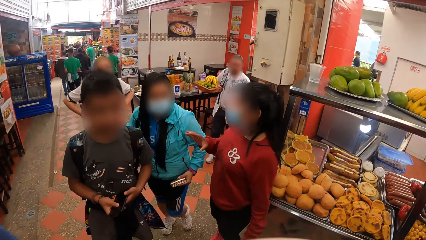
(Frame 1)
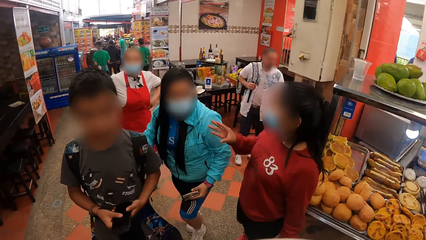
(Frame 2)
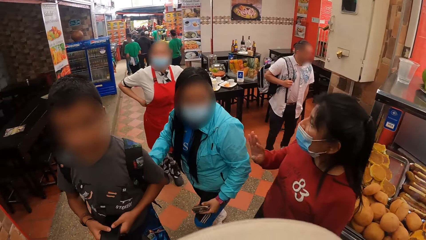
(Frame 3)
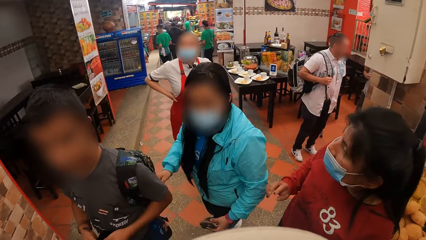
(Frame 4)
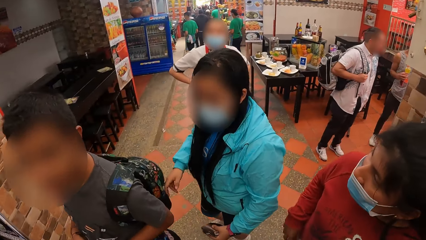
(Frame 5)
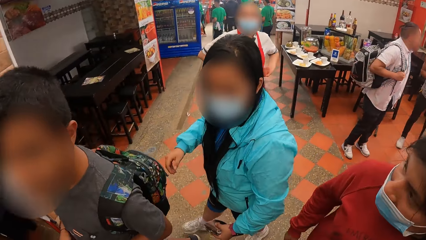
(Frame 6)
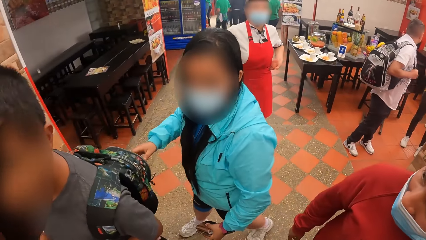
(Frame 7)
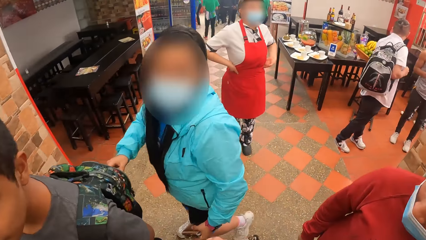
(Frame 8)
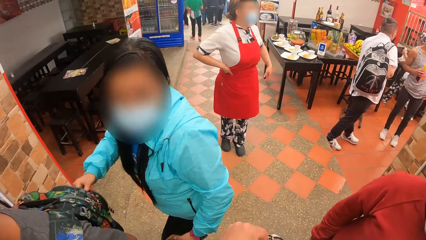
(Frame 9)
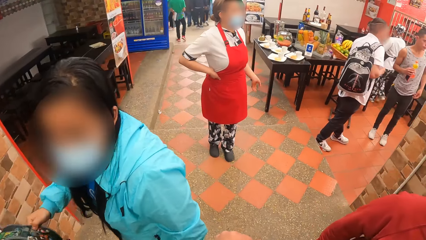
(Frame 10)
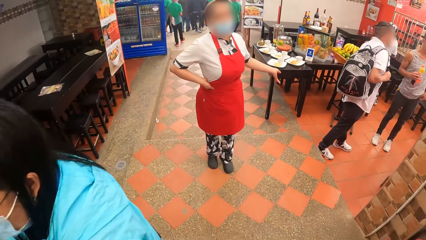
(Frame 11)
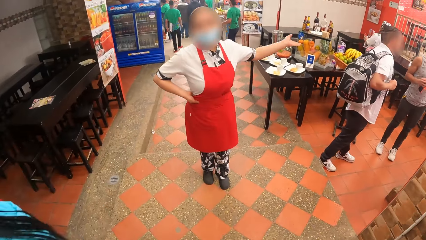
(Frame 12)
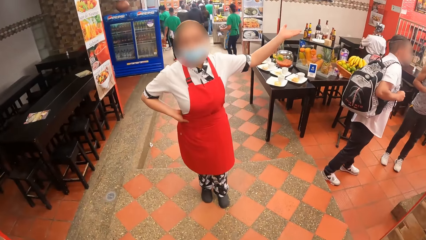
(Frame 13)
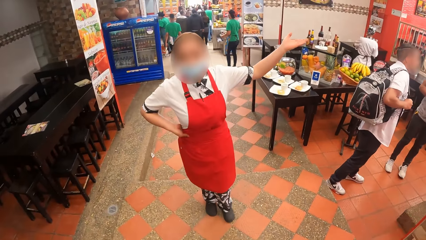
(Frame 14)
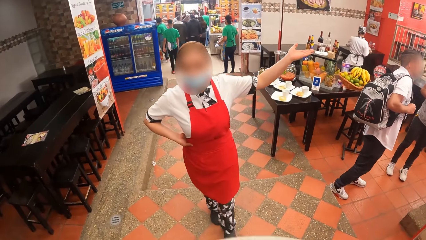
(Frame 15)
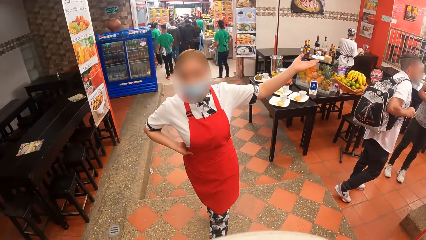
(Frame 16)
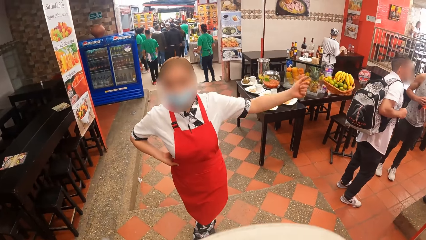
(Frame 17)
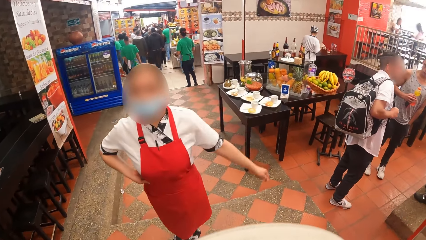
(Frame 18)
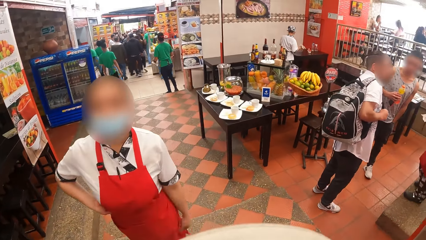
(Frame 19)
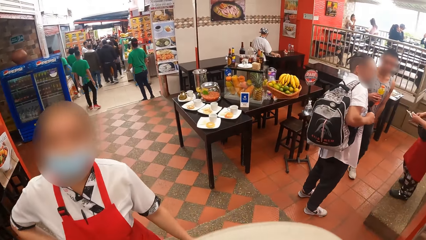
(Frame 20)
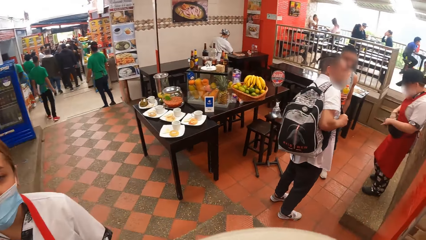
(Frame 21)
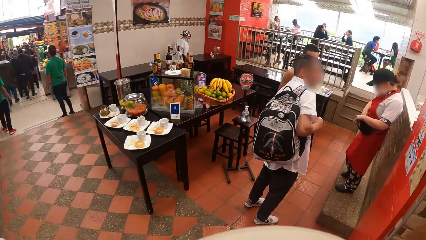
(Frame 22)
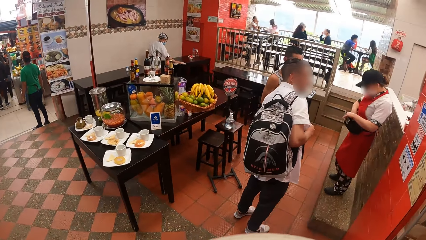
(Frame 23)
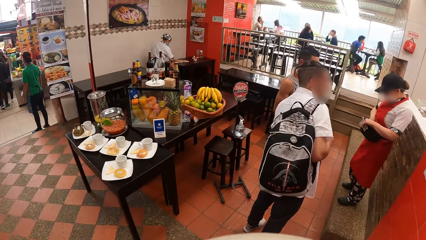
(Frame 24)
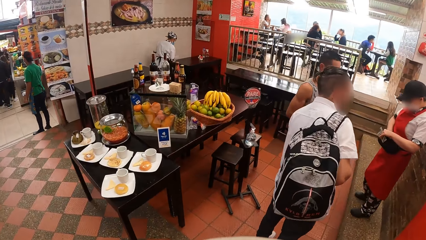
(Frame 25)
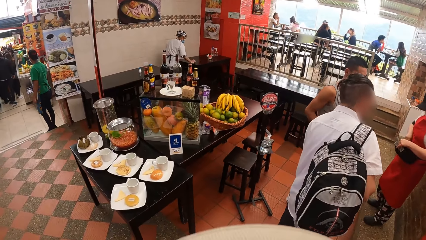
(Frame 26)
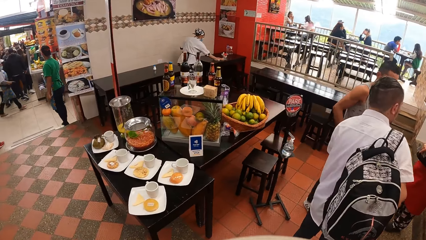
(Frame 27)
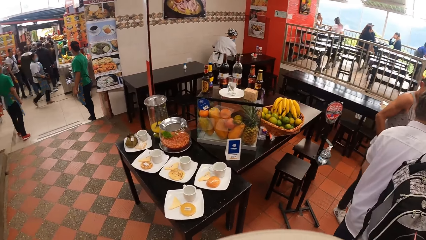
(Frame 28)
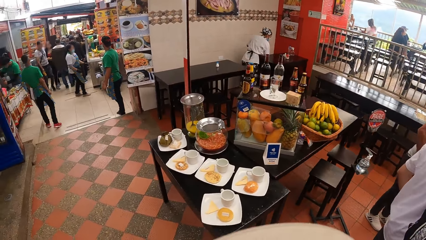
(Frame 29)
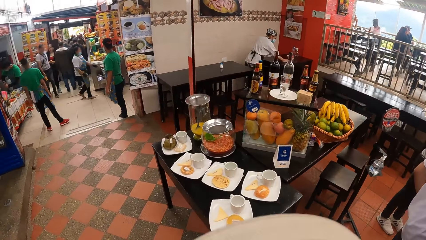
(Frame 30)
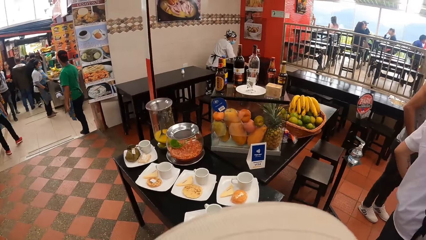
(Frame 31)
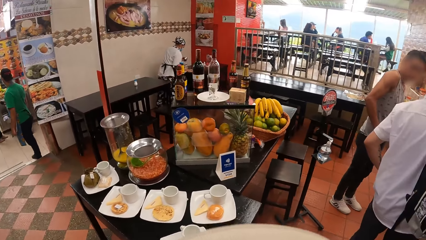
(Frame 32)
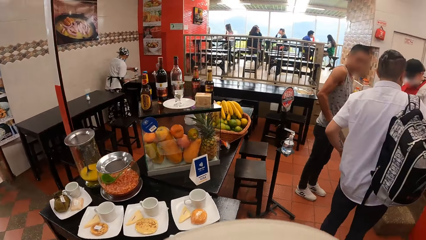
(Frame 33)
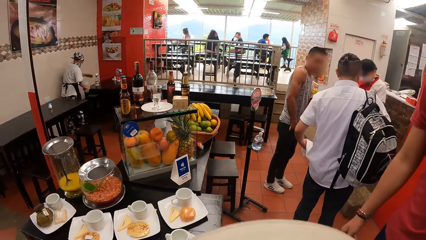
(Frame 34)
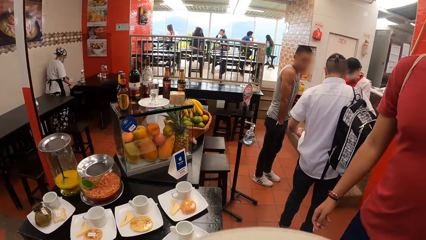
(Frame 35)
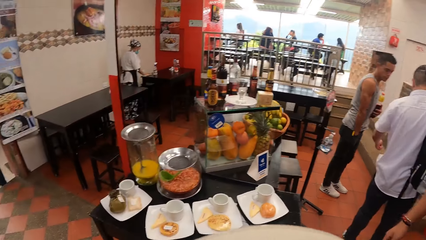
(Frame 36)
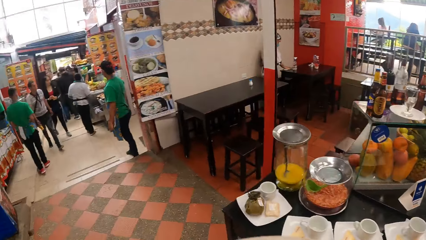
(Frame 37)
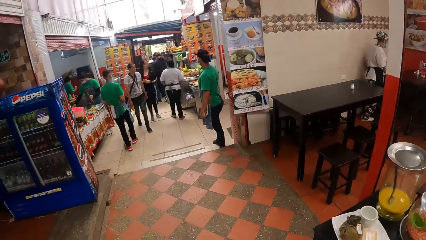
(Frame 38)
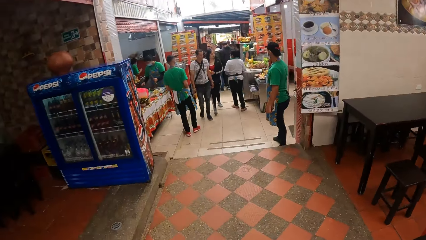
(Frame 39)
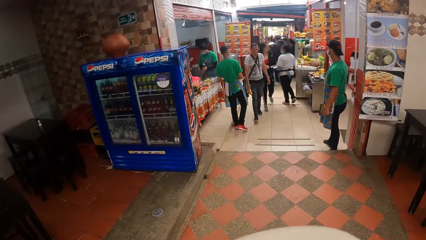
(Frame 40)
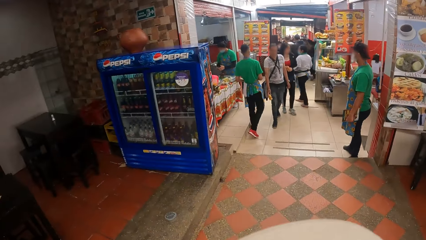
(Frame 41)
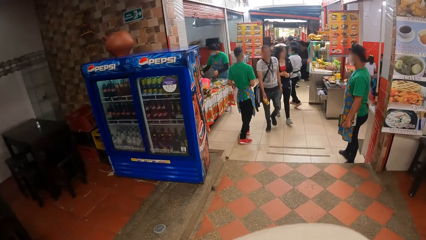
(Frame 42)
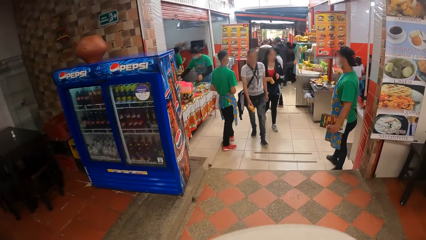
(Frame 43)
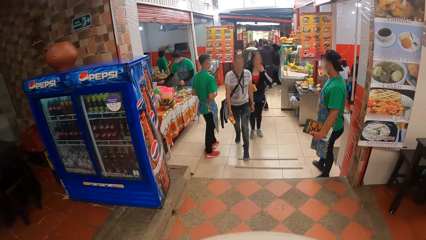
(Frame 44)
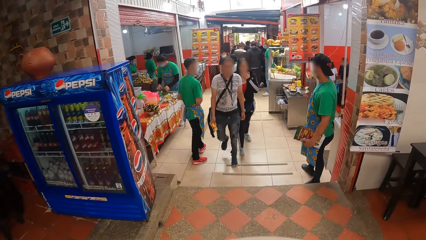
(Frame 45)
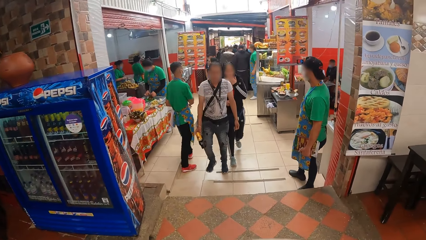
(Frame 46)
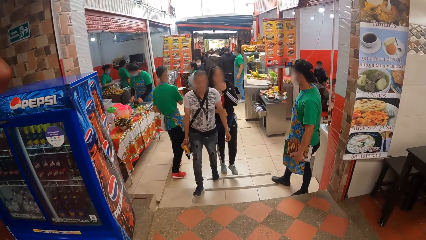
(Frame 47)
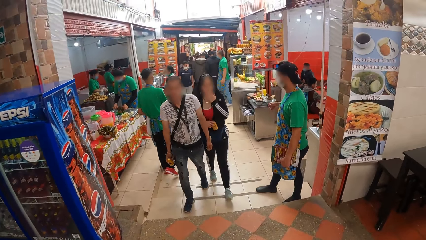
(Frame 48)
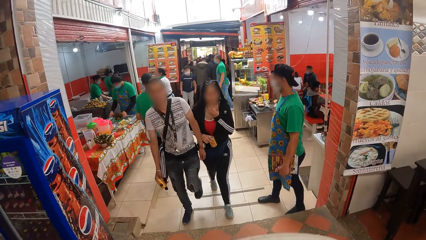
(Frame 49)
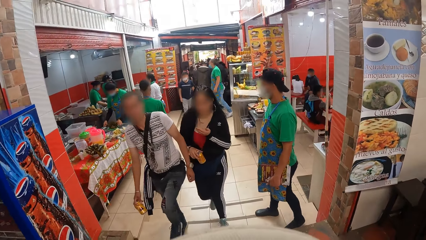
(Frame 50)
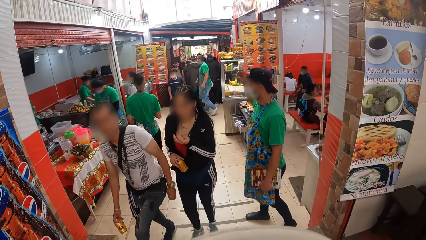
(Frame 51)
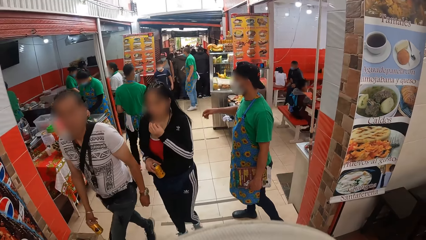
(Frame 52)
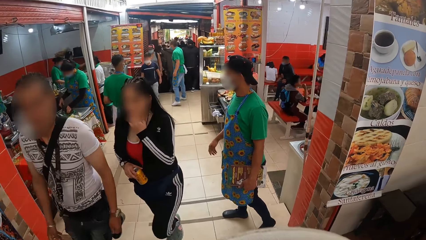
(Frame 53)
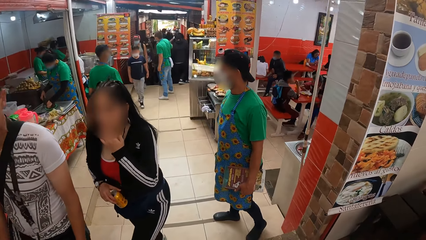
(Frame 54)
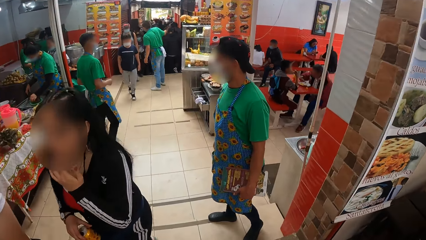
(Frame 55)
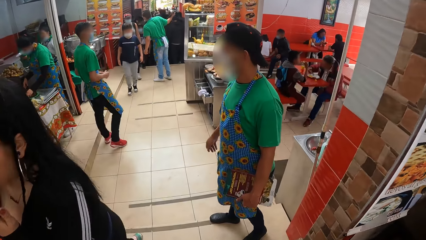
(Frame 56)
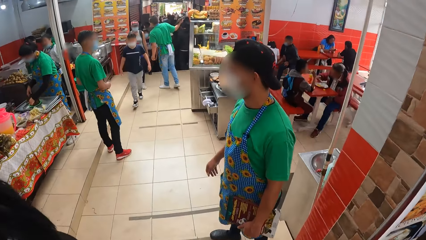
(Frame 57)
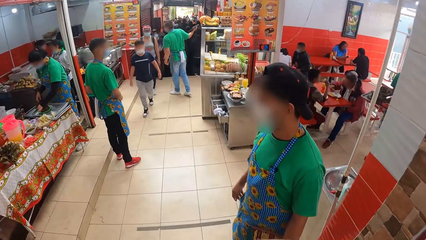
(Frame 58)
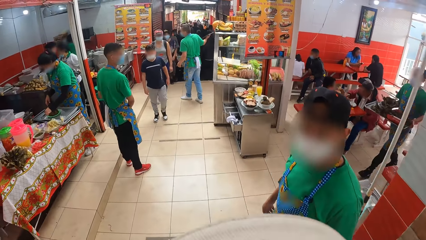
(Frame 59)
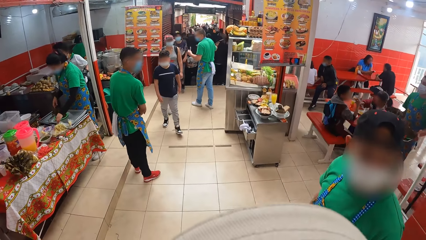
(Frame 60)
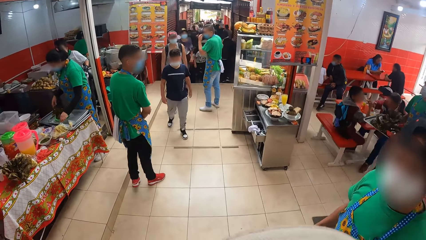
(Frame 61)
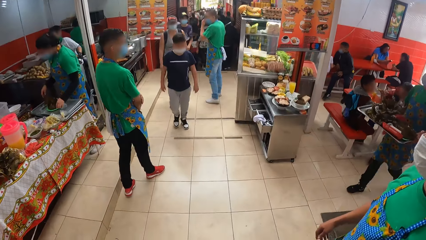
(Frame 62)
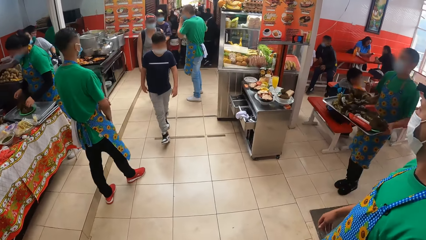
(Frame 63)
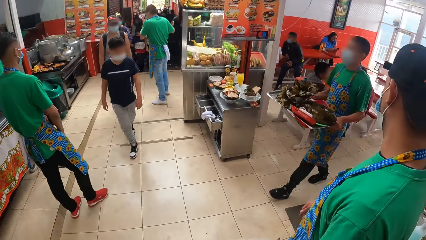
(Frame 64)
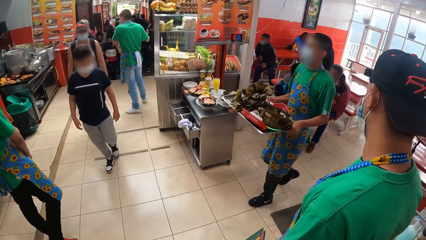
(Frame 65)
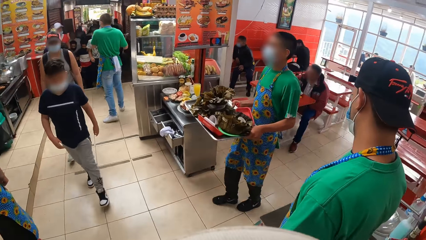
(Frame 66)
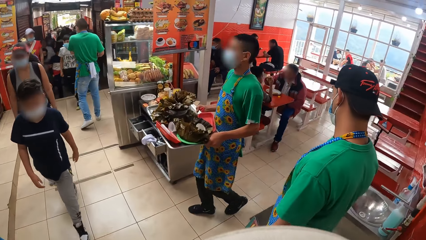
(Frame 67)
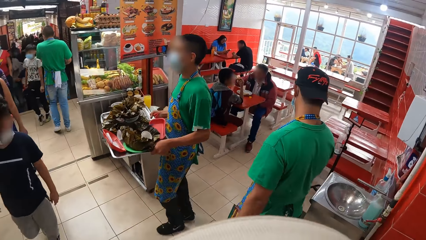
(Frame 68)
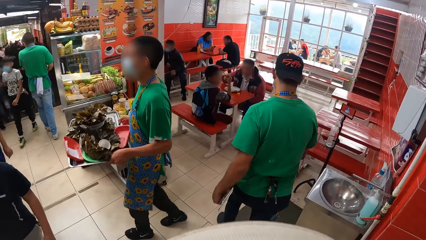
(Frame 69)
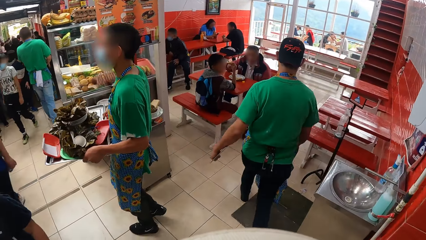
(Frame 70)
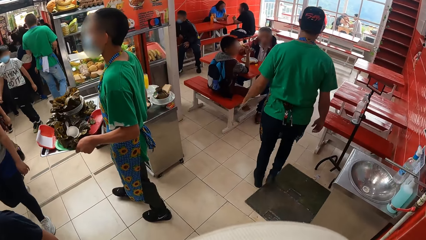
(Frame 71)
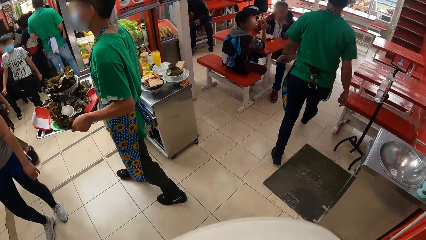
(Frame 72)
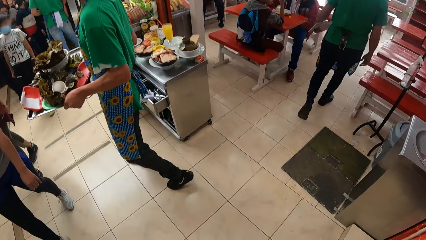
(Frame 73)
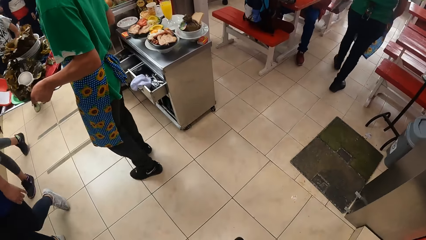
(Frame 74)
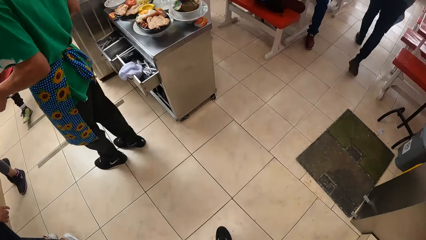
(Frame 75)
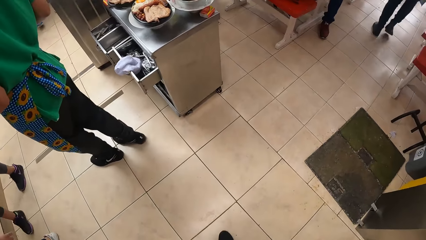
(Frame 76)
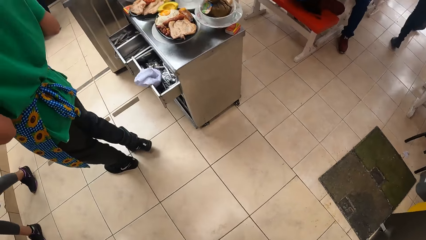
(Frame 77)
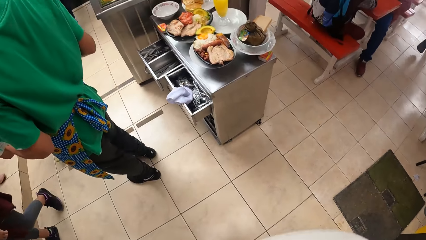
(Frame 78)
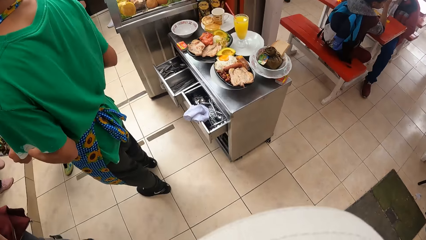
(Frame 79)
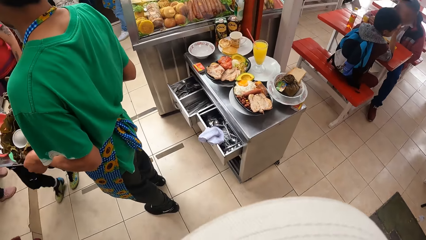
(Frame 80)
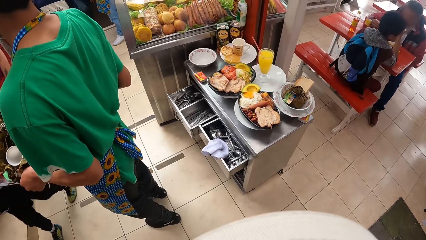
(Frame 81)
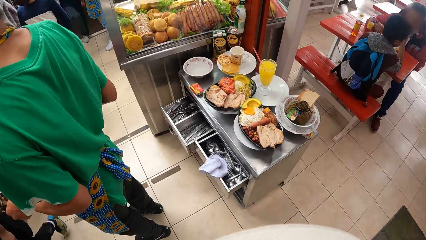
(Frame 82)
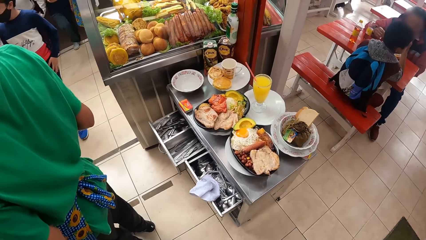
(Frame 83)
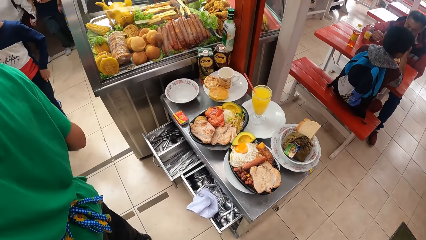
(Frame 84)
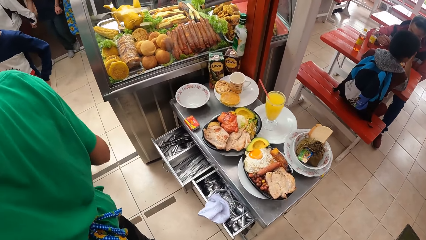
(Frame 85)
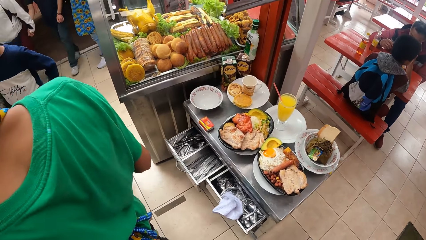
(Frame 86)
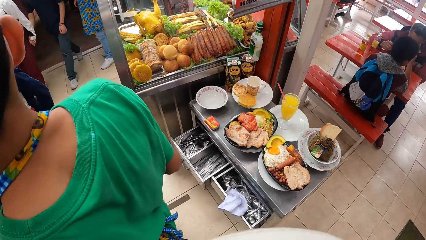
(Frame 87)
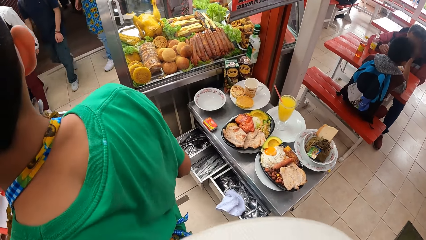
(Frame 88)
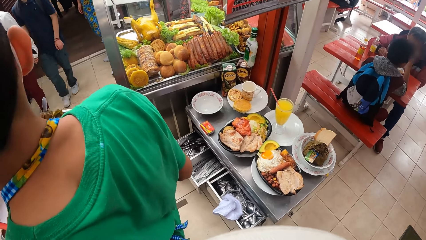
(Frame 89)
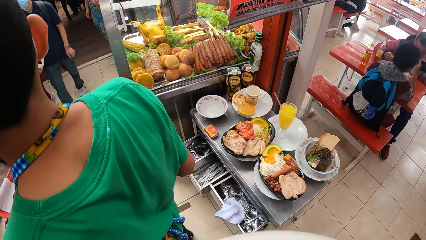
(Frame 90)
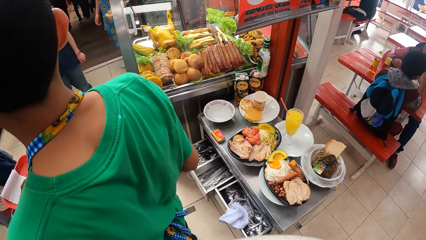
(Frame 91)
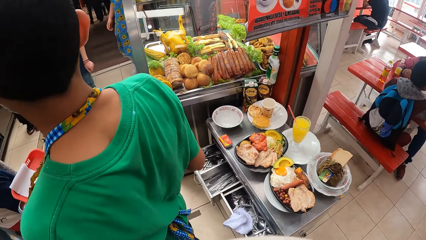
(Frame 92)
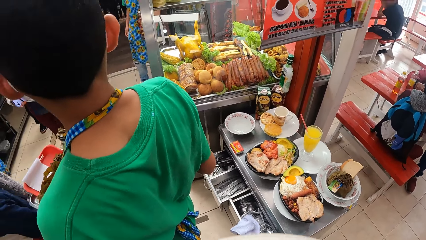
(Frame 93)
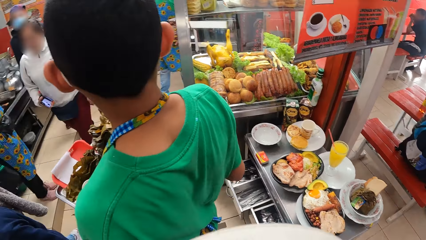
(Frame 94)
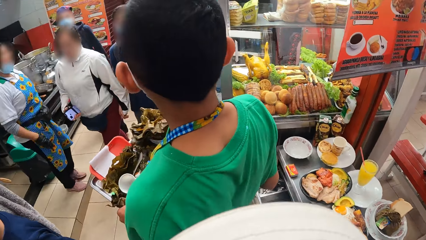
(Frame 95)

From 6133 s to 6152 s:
A woman interacts with the camera wearer.
